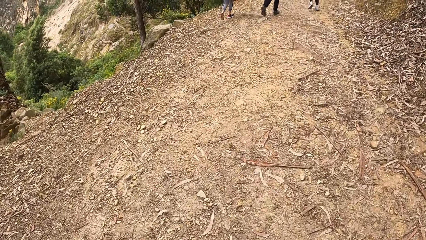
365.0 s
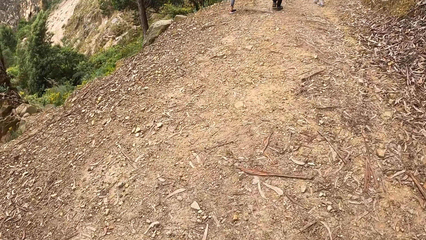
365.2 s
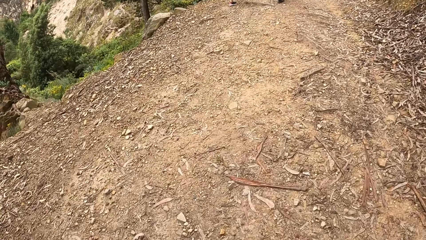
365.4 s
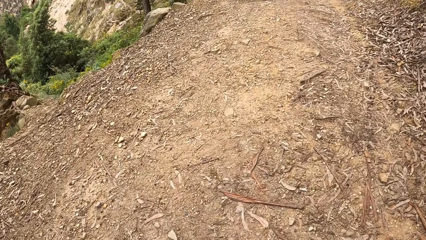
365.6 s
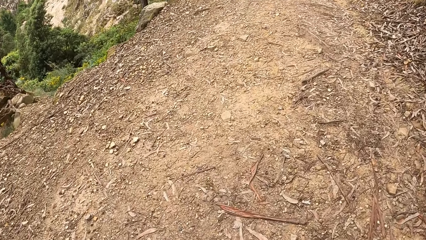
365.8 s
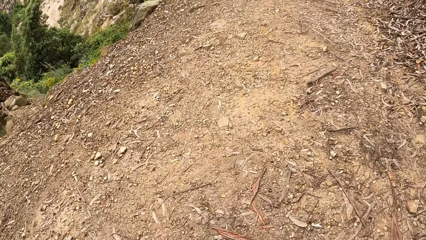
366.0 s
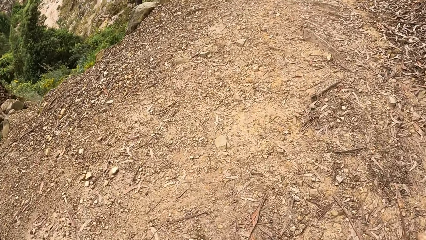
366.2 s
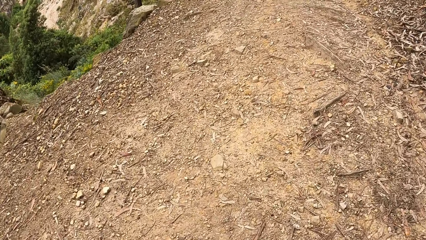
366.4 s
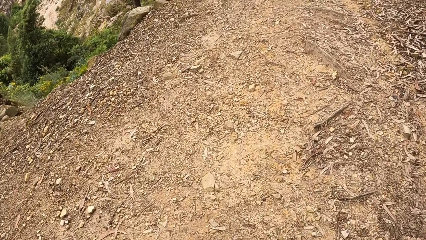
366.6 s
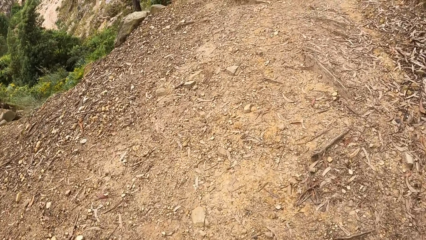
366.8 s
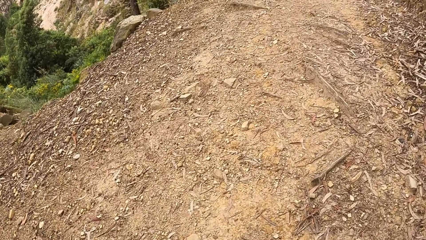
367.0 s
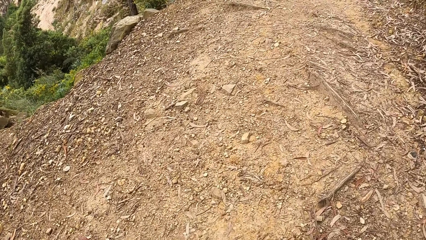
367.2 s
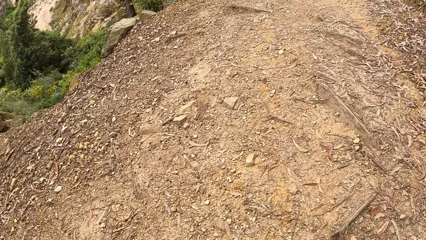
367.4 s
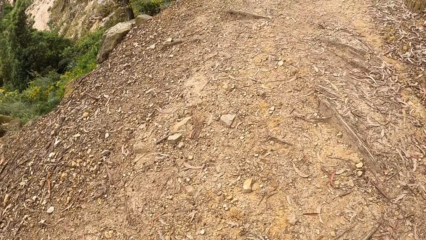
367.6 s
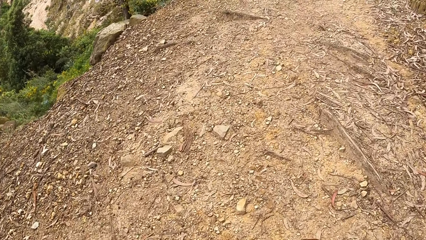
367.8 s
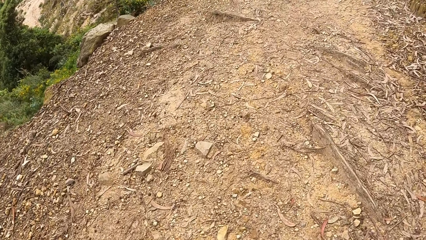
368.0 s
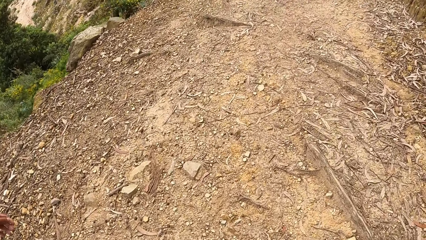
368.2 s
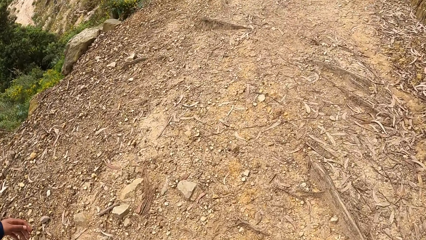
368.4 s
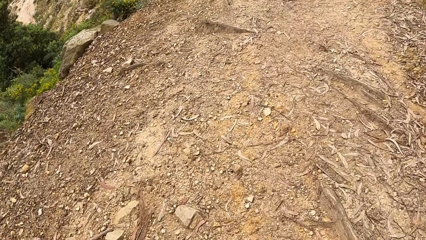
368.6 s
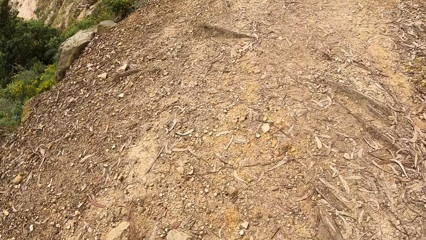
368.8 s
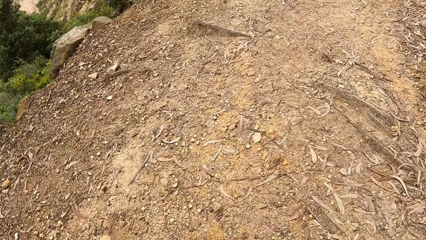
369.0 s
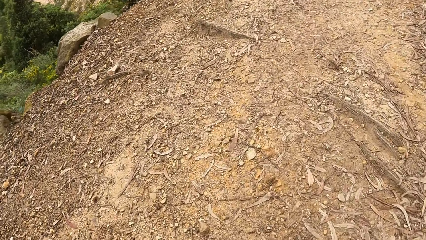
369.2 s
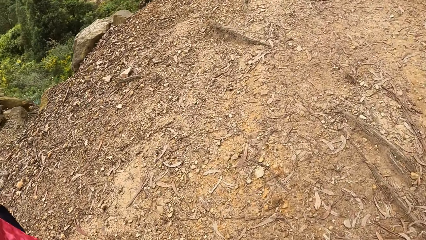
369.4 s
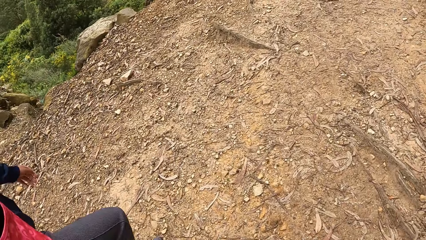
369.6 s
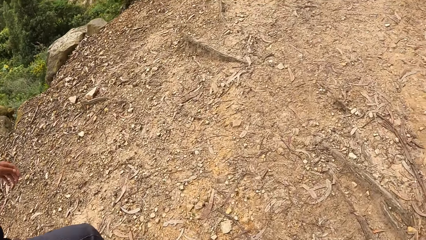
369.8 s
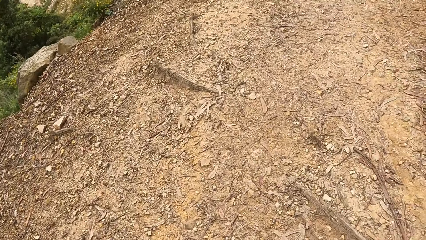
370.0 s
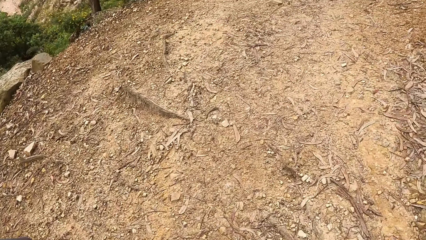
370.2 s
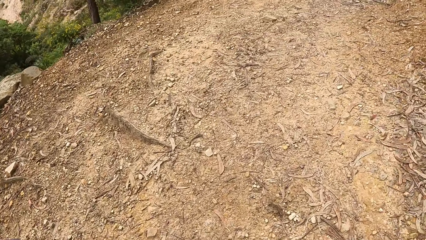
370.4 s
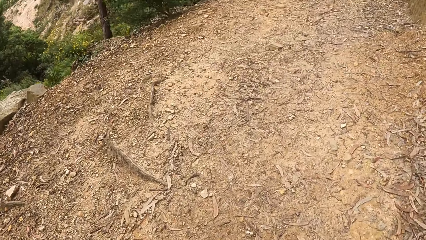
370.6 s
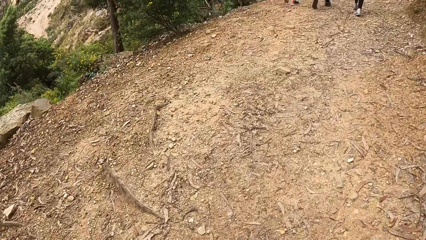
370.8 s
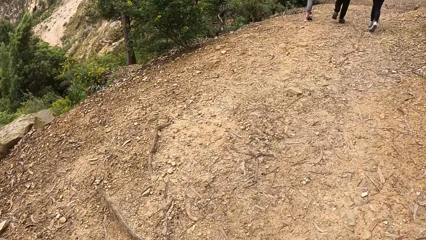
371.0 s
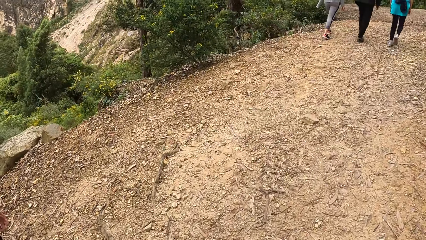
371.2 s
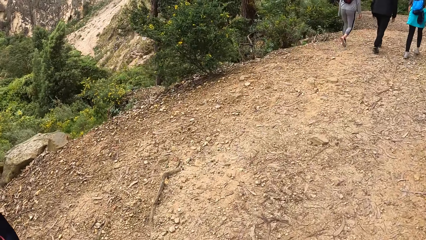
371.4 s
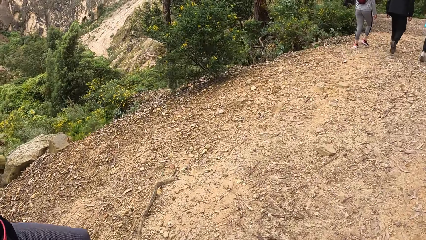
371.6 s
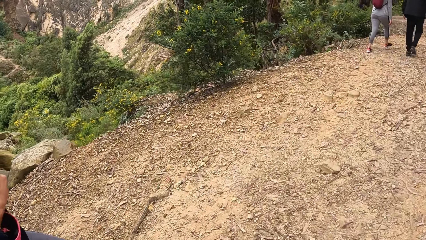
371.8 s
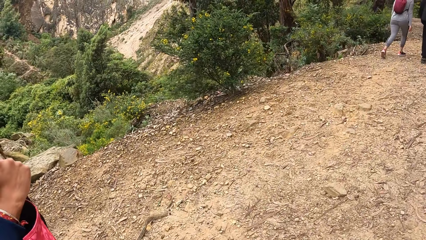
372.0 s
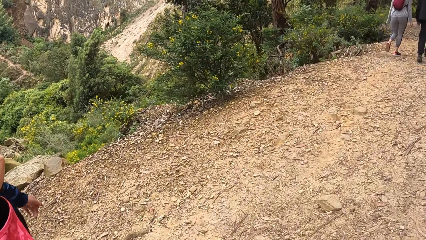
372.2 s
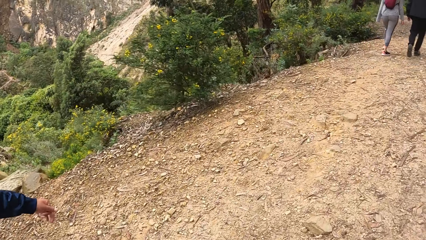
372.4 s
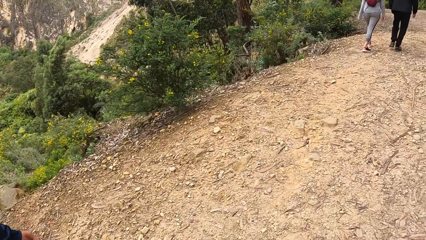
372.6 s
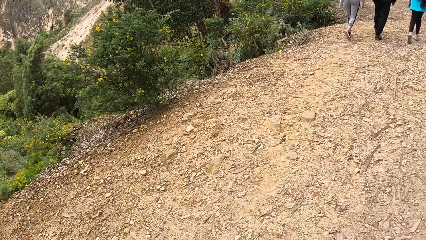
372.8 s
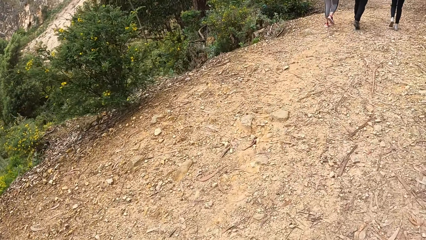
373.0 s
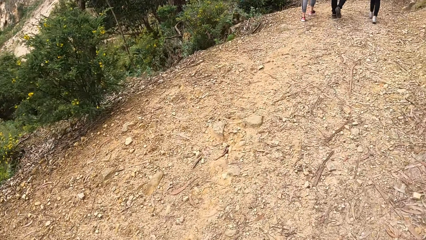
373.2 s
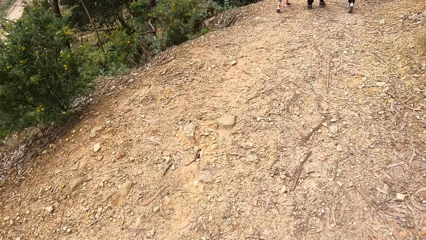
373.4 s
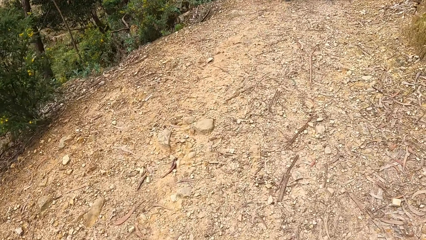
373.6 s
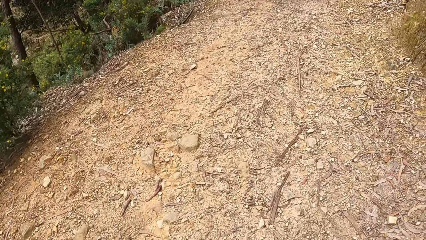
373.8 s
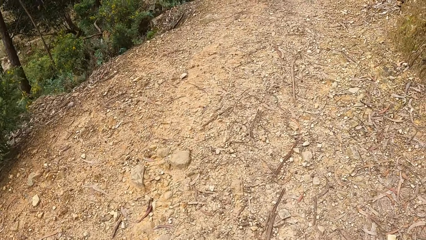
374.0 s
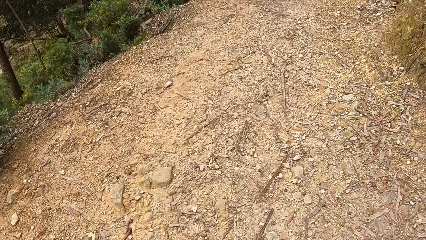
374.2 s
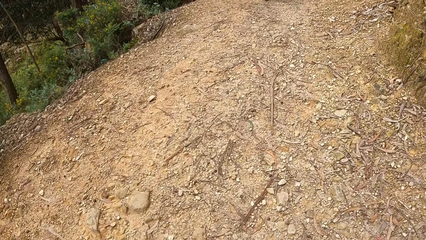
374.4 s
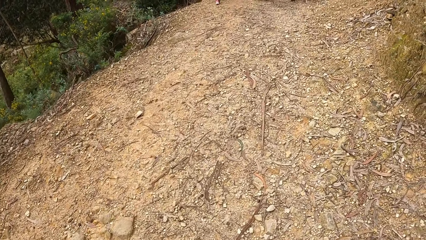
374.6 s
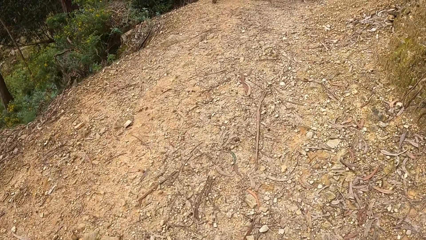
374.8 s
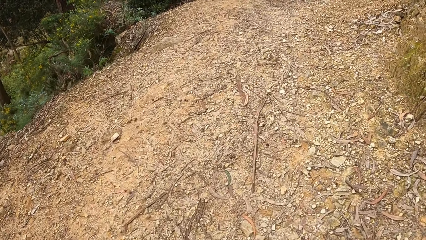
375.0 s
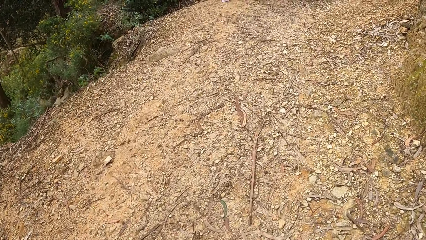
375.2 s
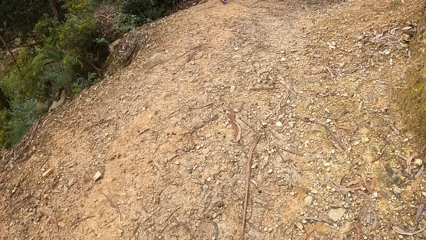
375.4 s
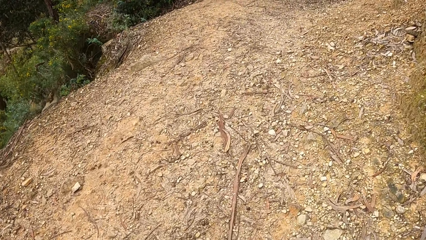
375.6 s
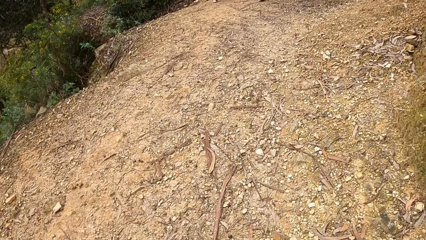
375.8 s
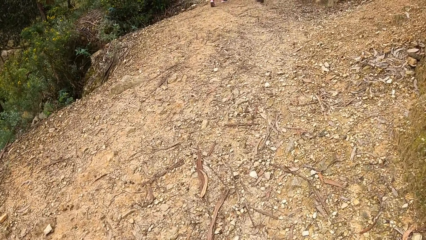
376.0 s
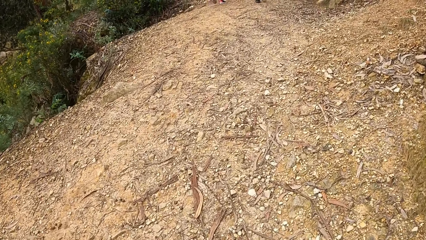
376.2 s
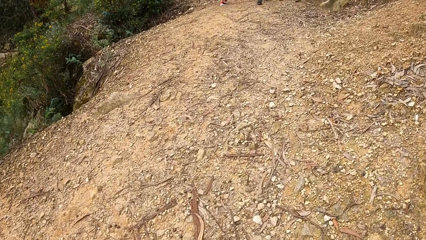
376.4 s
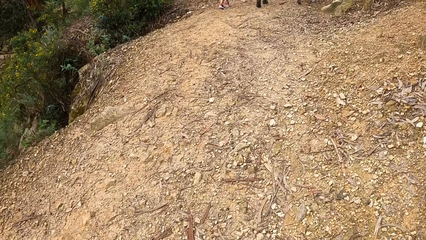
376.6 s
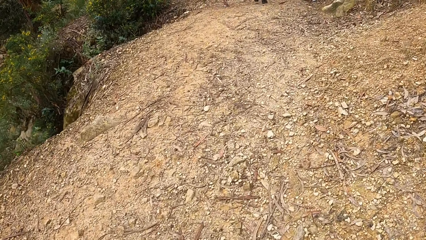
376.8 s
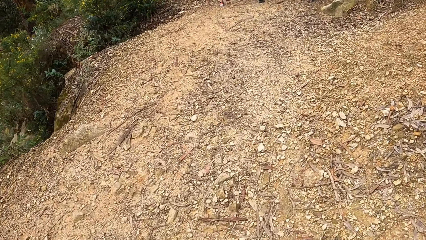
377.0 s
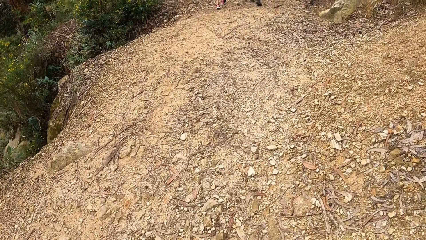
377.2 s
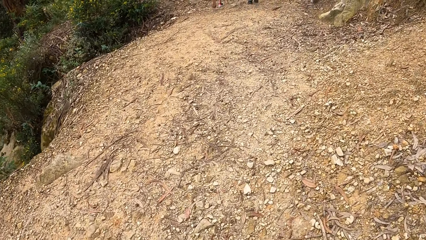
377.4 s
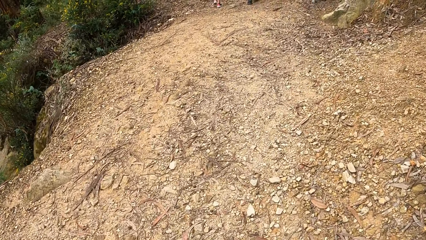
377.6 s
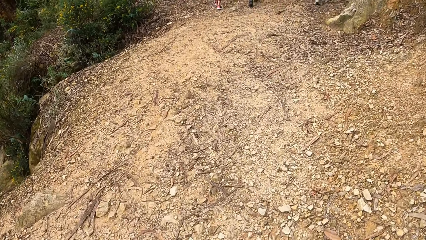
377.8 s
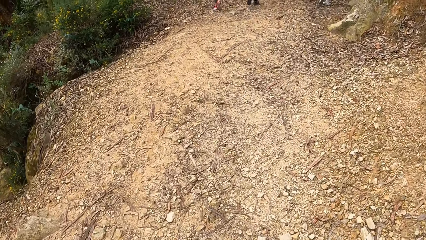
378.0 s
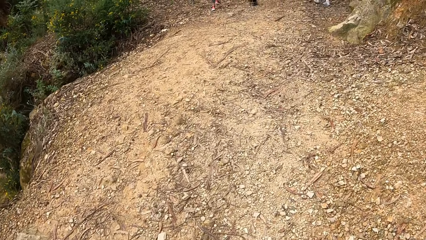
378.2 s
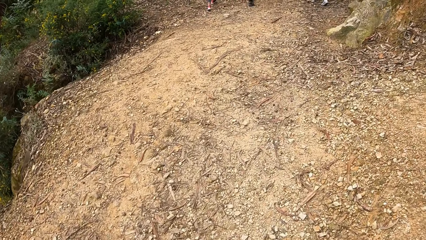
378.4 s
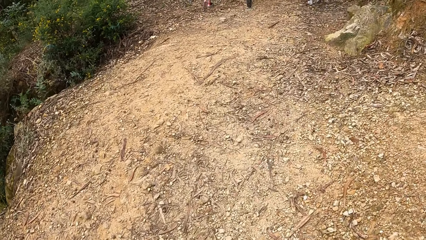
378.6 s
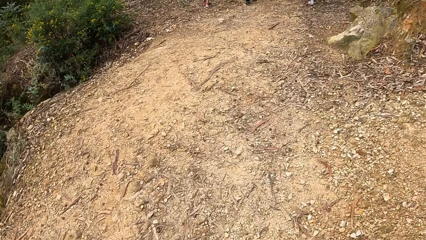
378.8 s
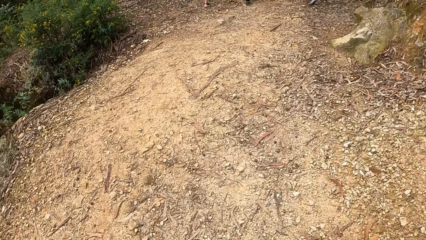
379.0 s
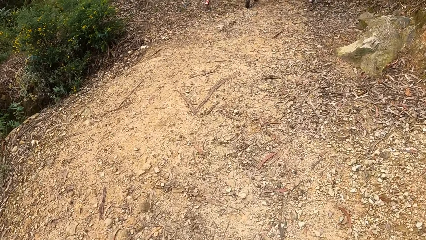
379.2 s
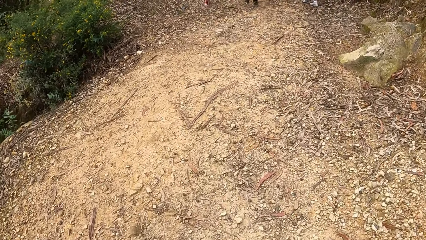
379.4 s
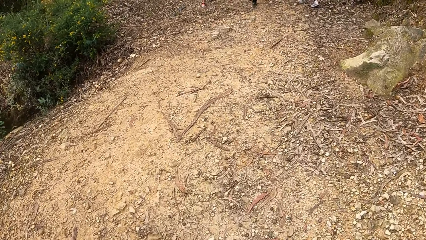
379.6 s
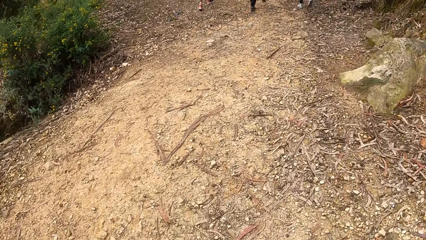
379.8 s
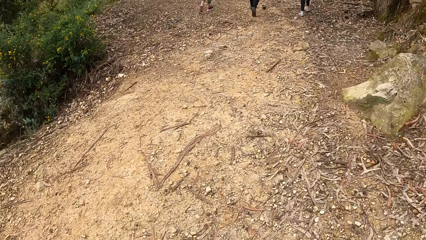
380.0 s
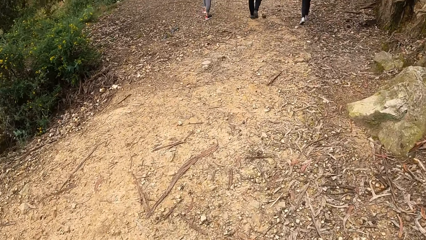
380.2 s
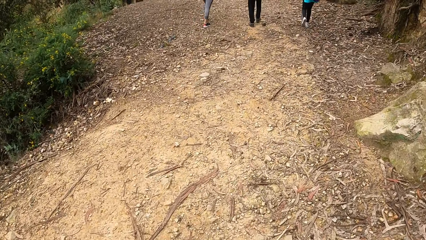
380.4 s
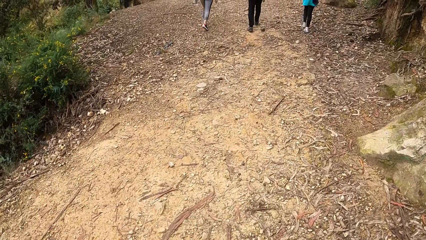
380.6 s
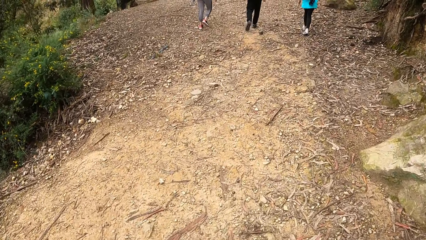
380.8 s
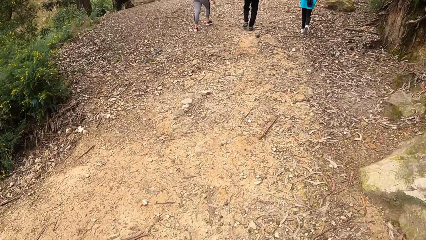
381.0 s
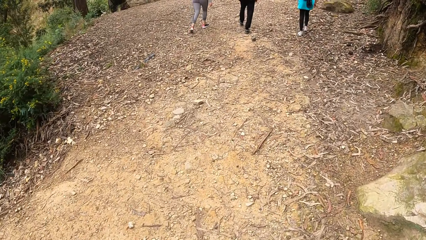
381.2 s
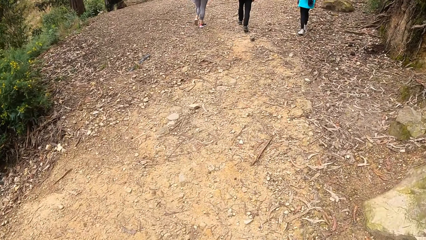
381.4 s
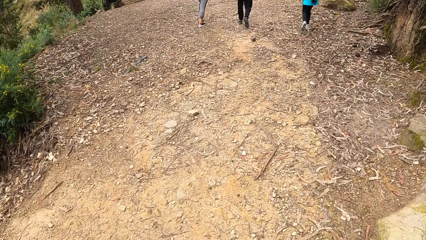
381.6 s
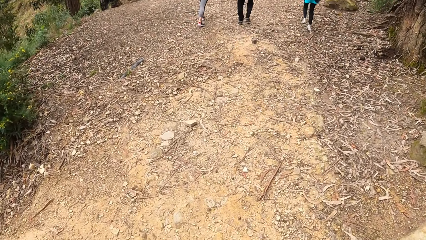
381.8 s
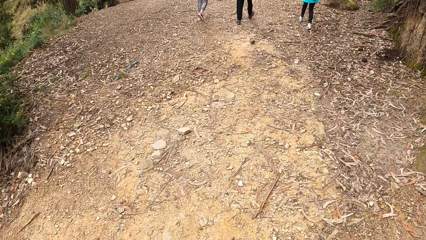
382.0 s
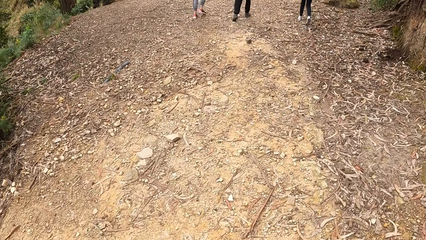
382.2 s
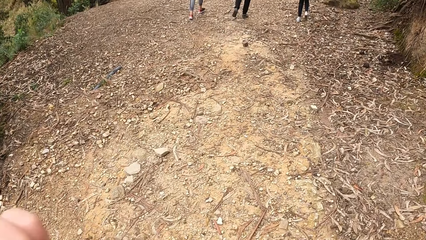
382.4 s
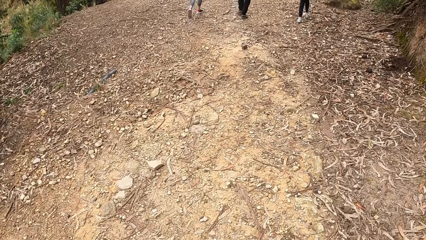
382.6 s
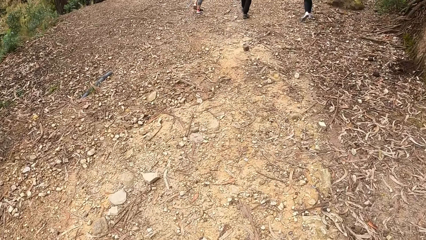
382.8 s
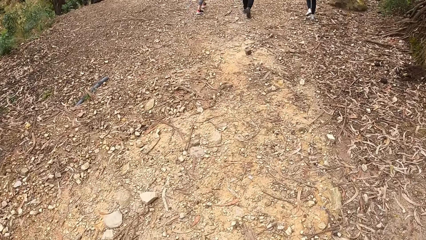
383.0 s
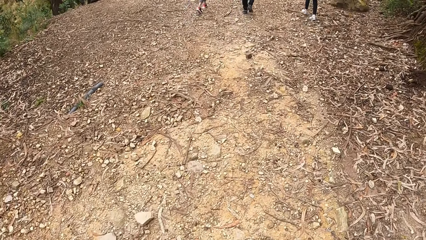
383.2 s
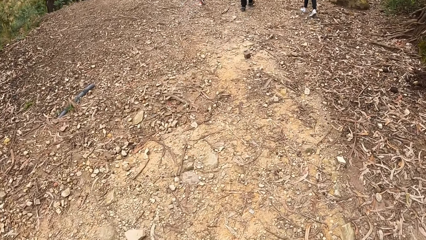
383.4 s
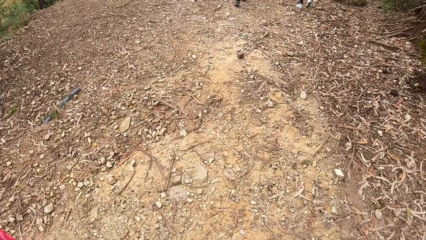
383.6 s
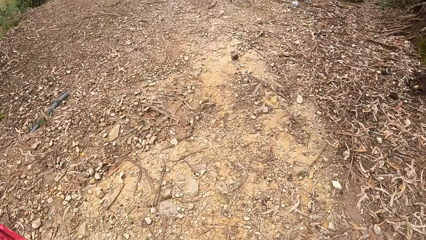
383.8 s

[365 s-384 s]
The camera wearer walks. A woman walks. A man walks. The camera wearer walks. The man walks. The woman walks. Another woman walks.
